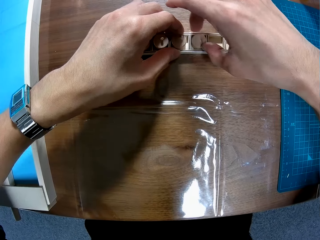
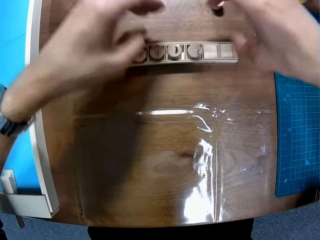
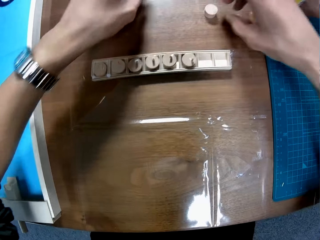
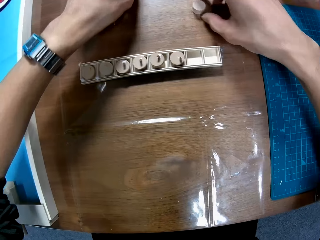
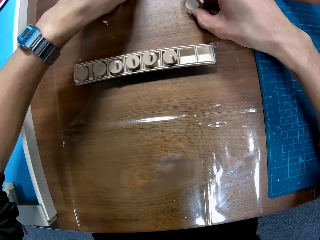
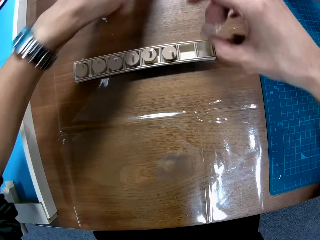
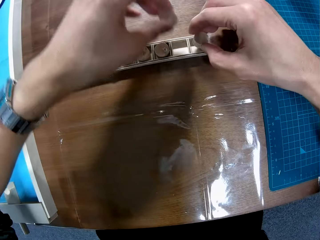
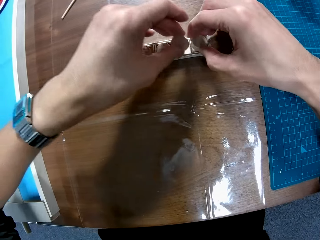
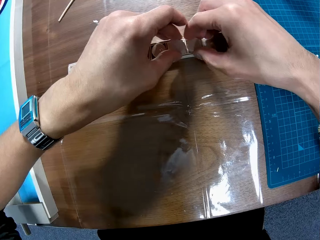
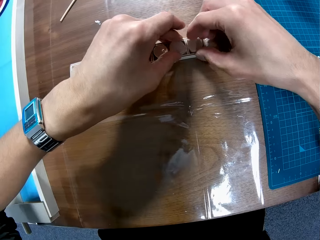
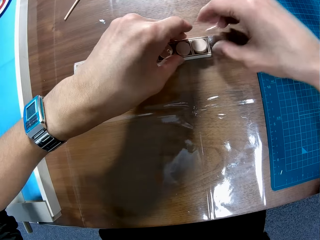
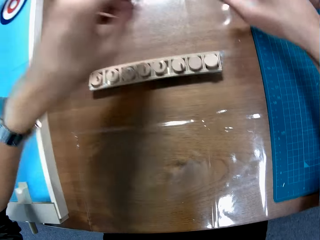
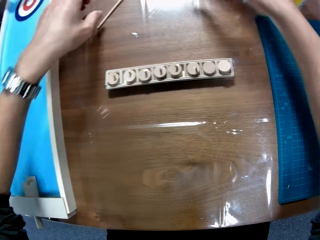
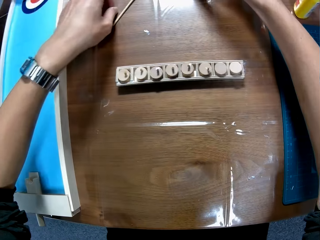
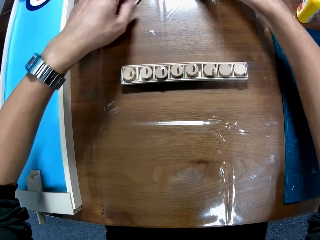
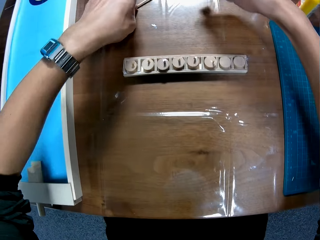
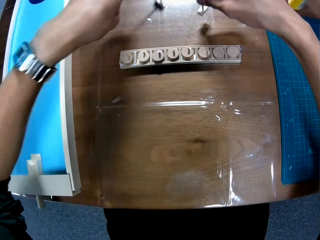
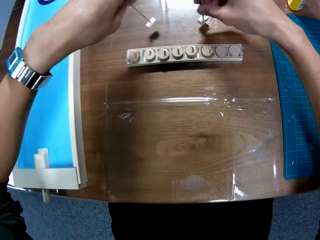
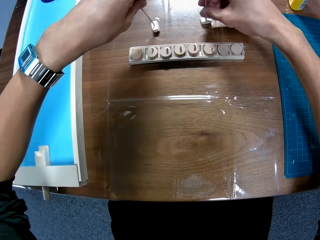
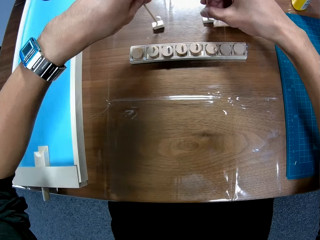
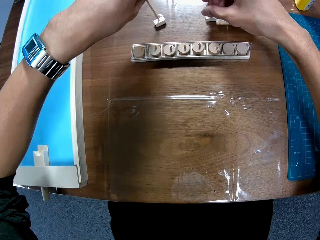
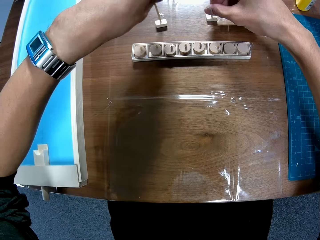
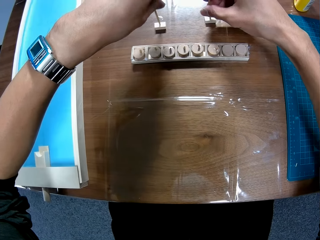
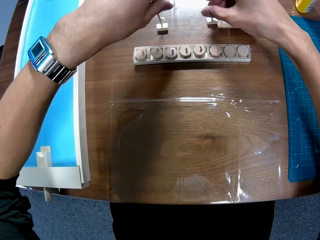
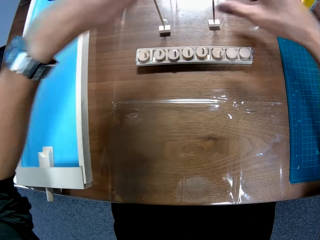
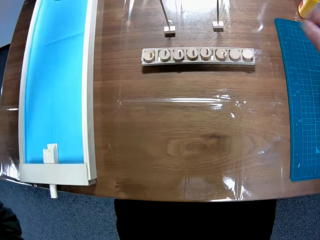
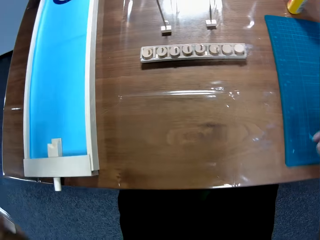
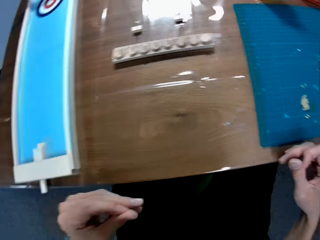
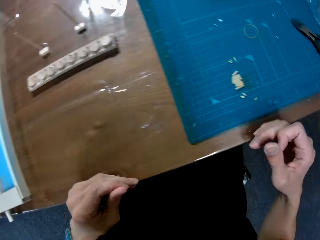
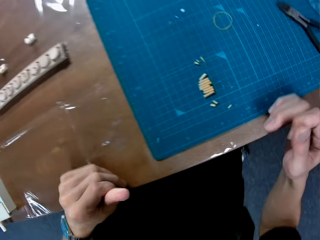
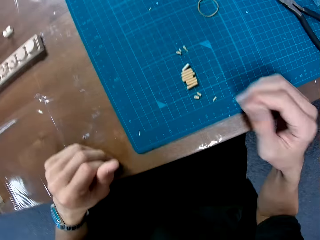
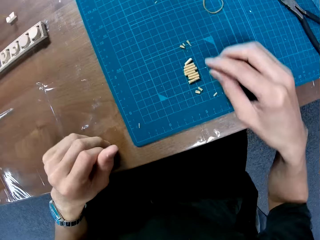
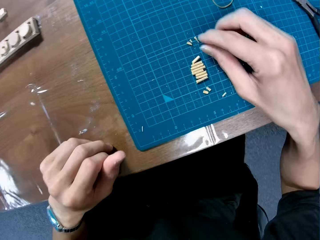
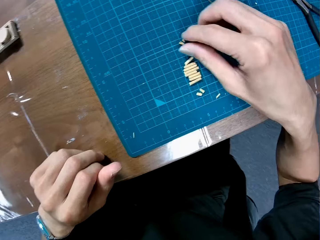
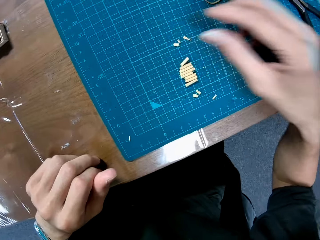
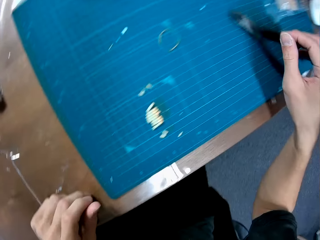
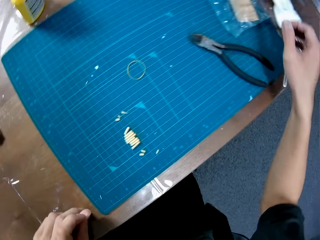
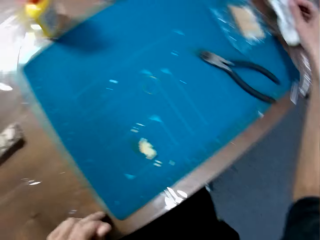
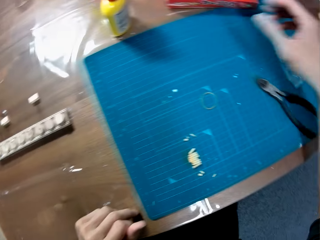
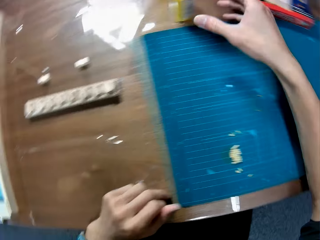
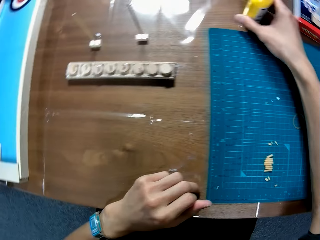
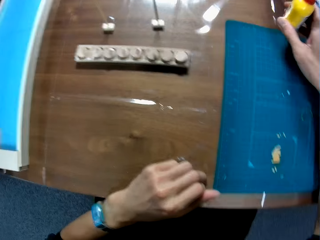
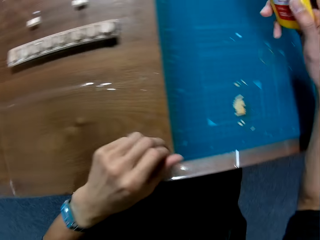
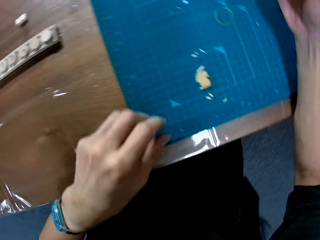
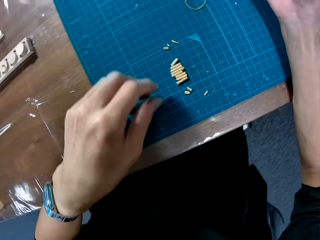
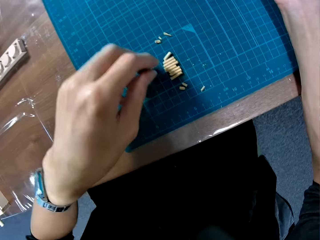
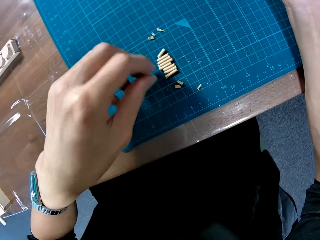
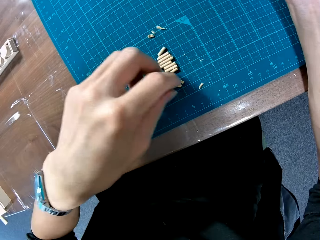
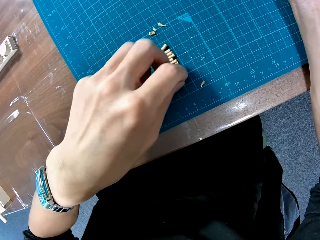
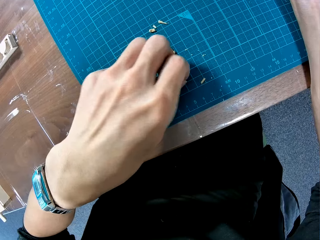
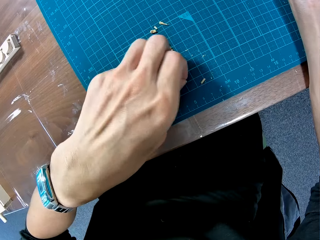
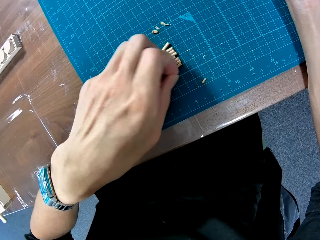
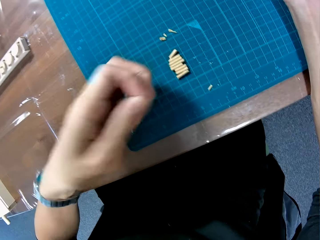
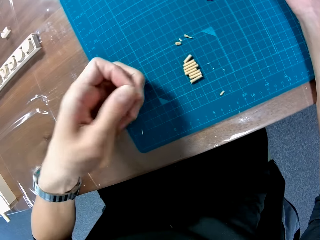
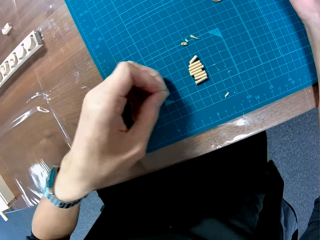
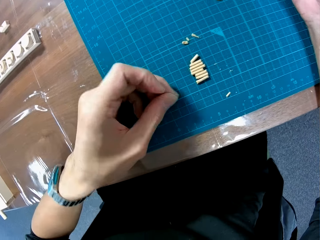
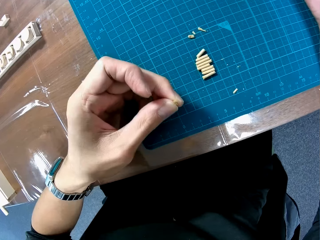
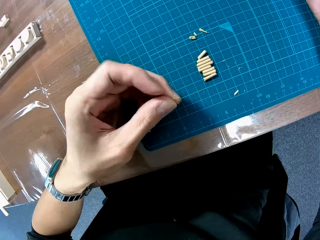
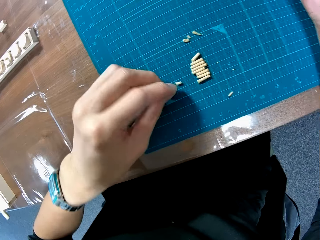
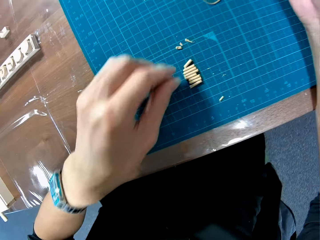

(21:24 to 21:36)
The camera wearer picks up a piece. They place the piece in a section of the box. They move two pieces close to the box. They pick up the two wood plugs with handles from the table. They place the wood plugs with the handles on the table. They pick up glue from the table. They pick up a stick or screw from the mat.

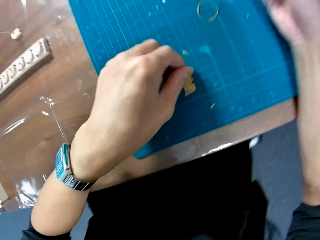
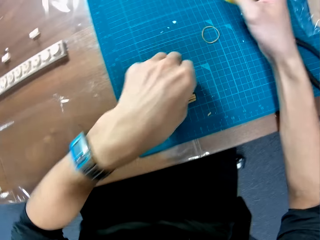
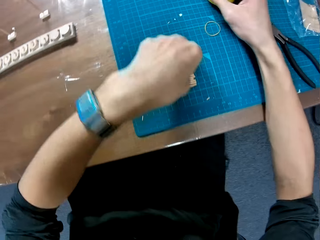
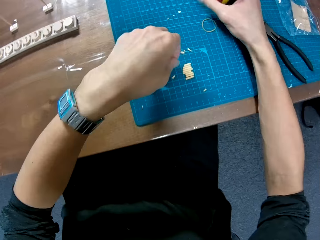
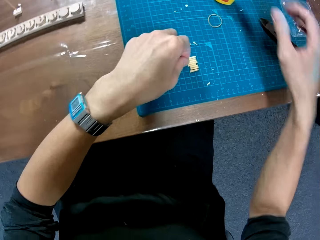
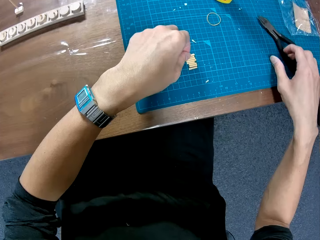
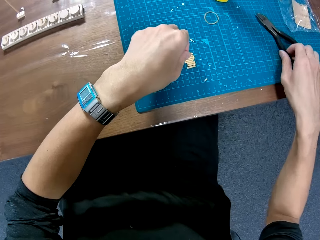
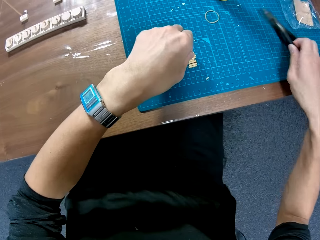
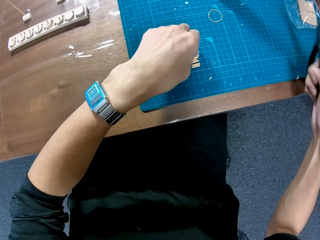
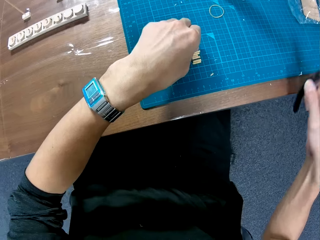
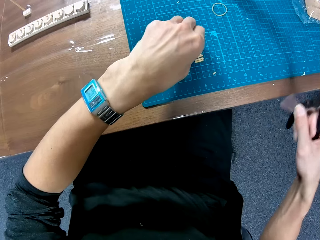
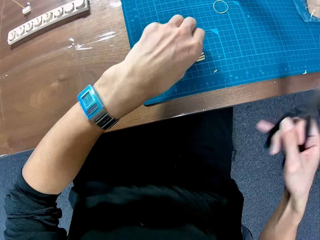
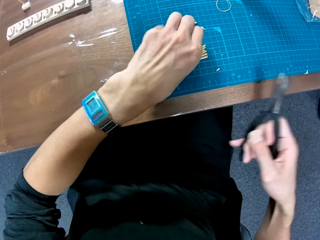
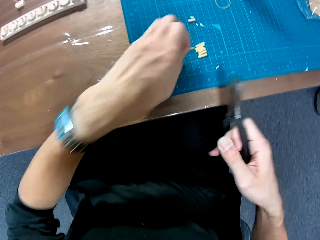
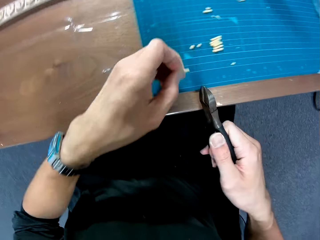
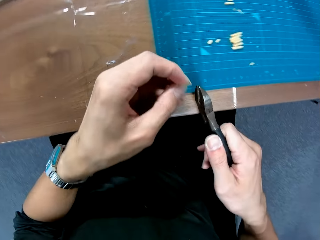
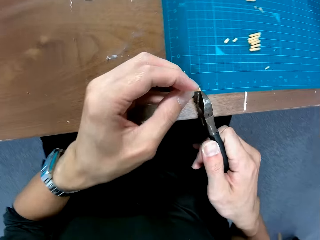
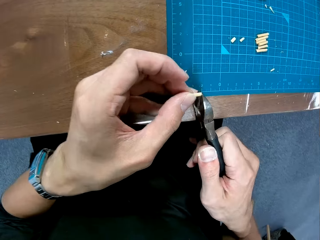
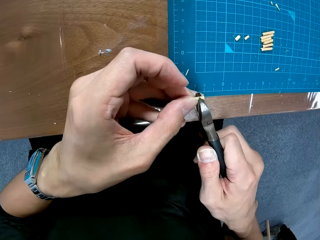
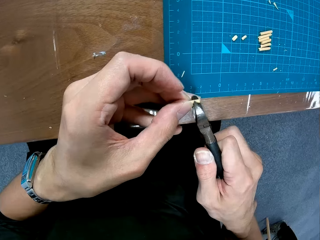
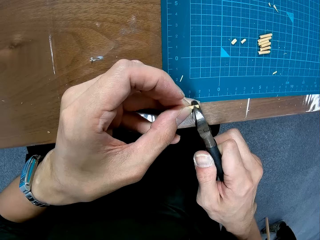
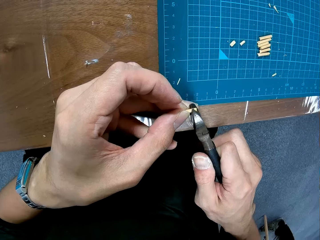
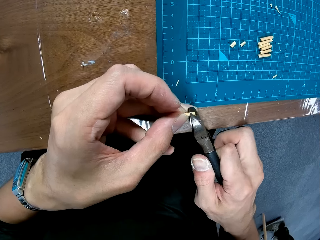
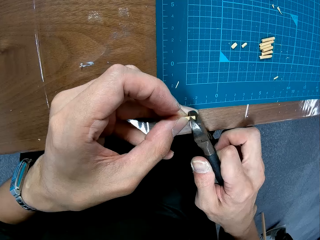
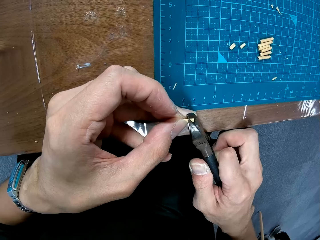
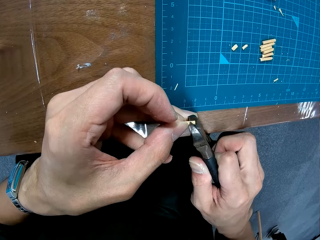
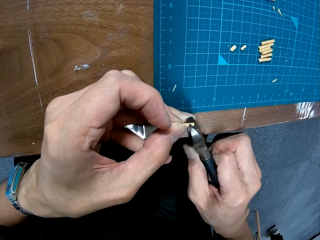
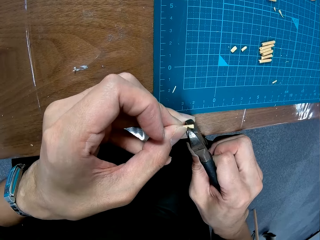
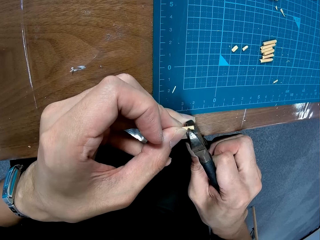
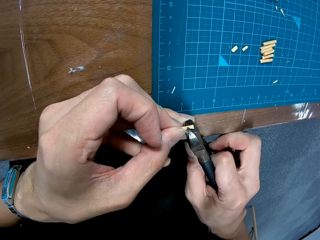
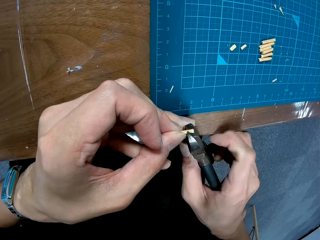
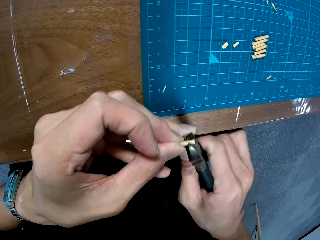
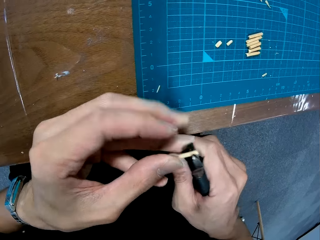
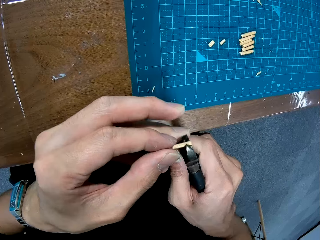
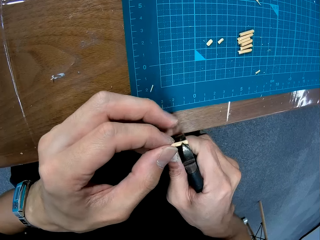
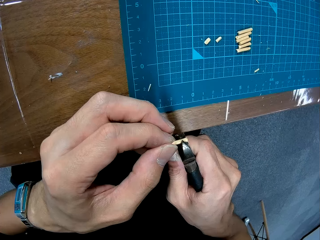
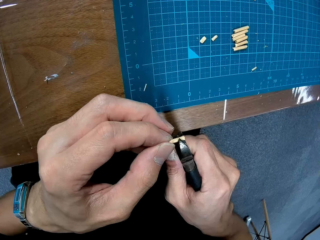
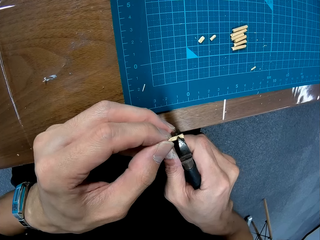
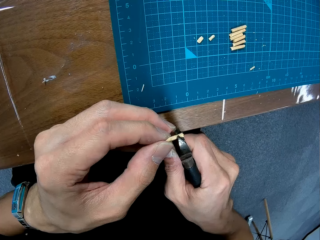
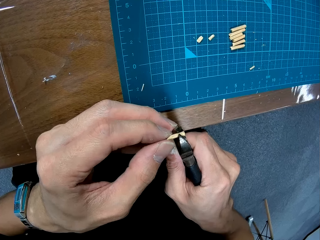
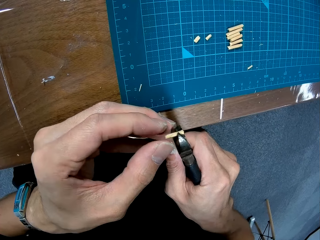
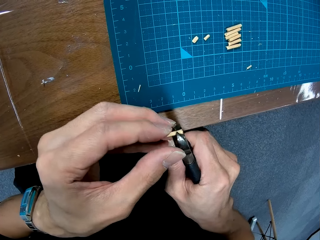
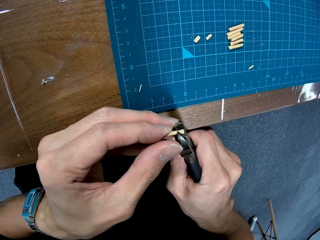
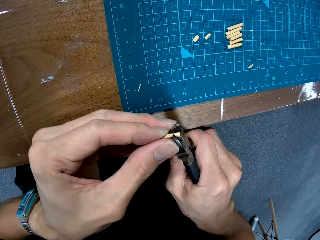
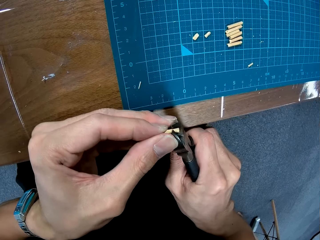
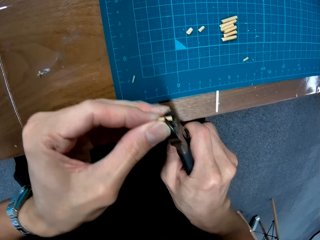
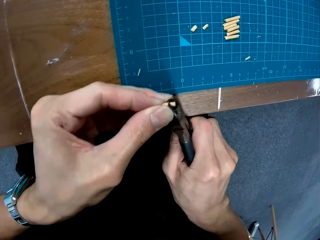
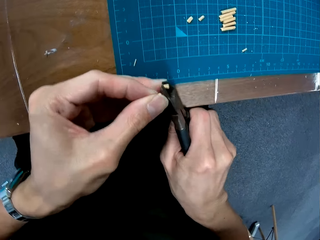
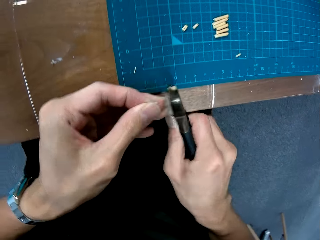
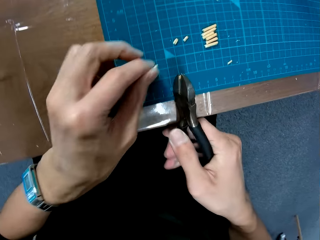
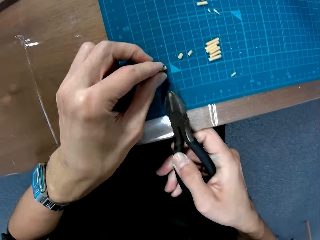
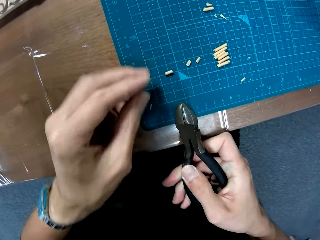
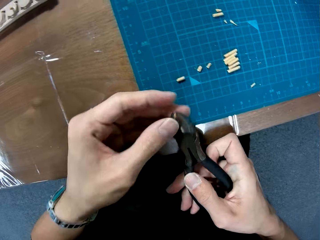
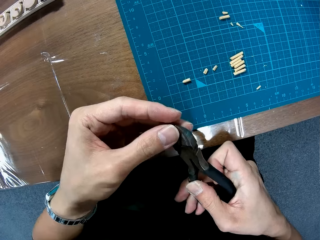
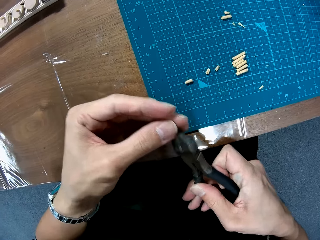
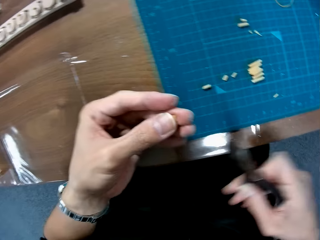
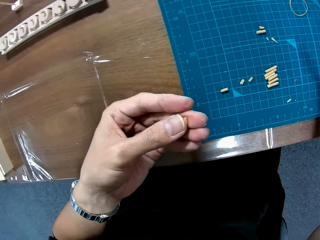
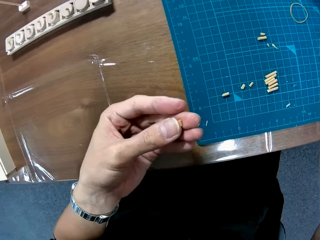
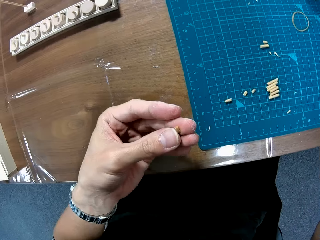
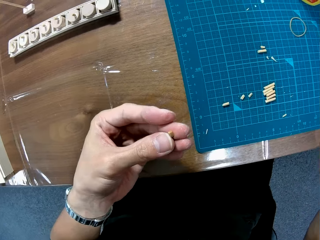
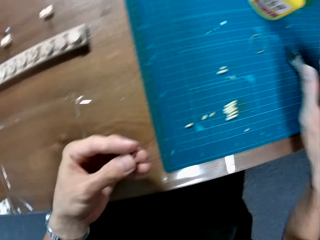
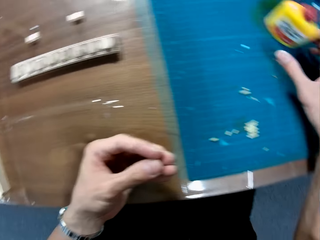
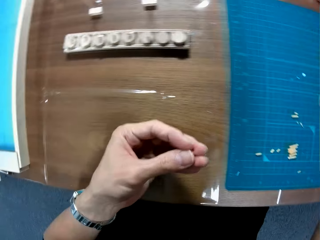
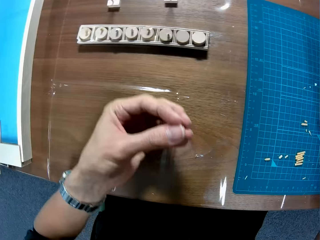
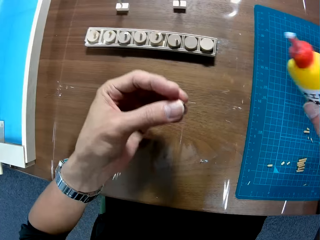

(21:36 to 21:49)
The camera wearer returns the stick or screw on the mat. They pick up another stick. They pick up the pliers from the mat. They cut the stick with the pliers. They hold the screw with the pliers. They place the cut off stick on the mat. They hold the pliers. They remove the stick from the pliers. They place the pliers on the table. They pick up the glue from the mat.
